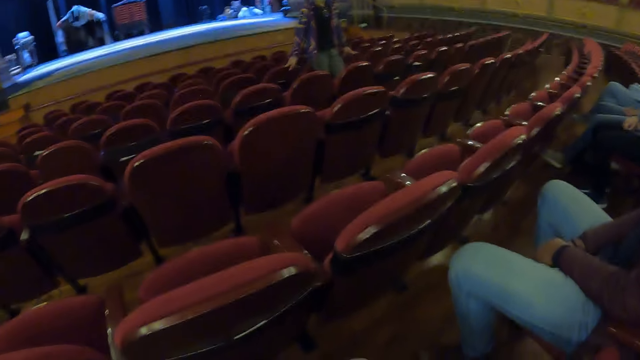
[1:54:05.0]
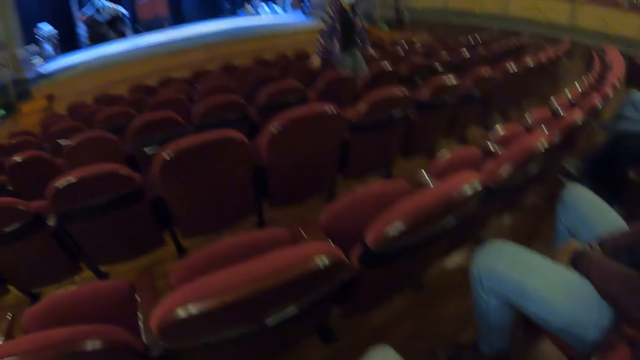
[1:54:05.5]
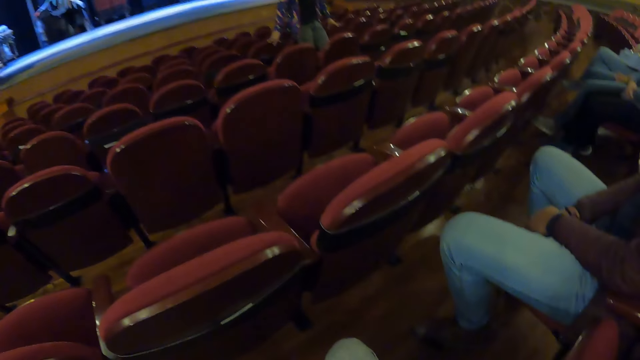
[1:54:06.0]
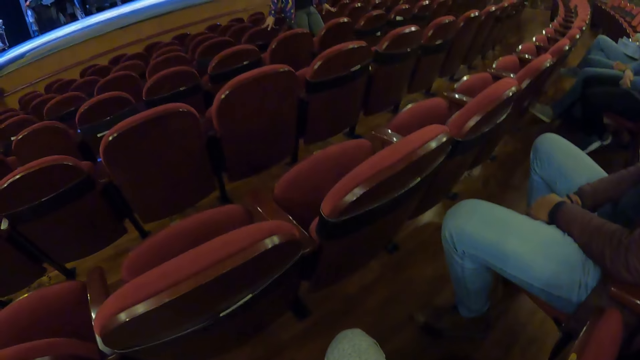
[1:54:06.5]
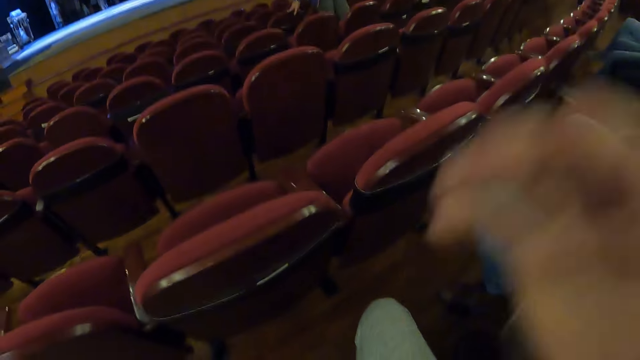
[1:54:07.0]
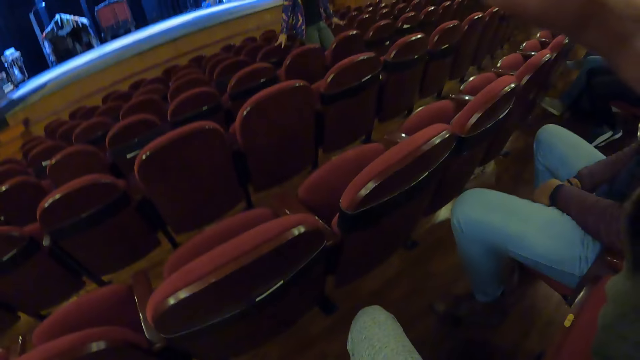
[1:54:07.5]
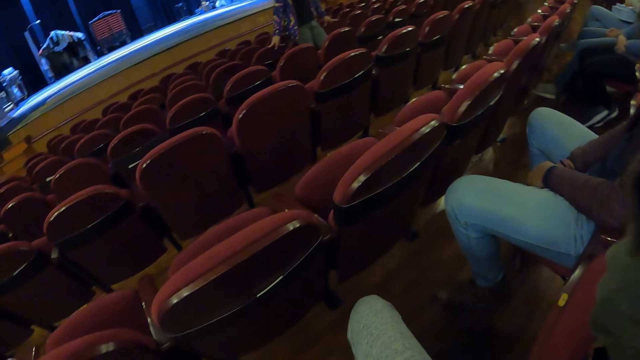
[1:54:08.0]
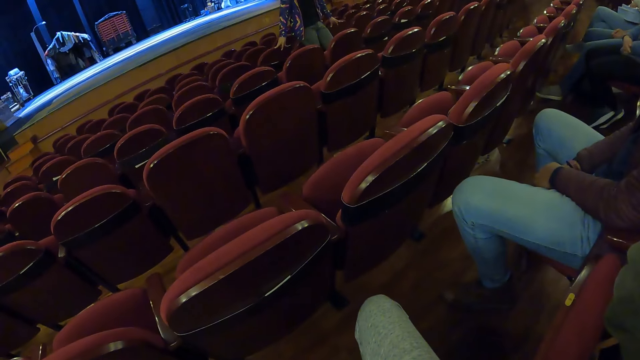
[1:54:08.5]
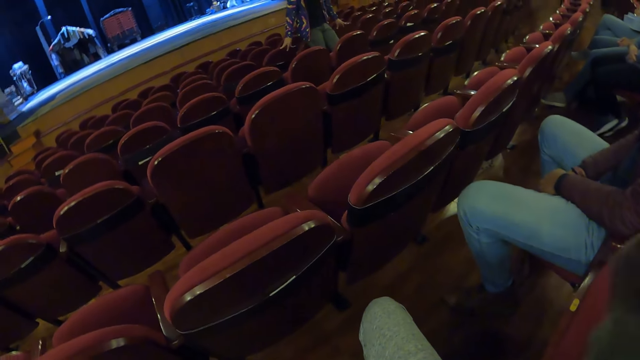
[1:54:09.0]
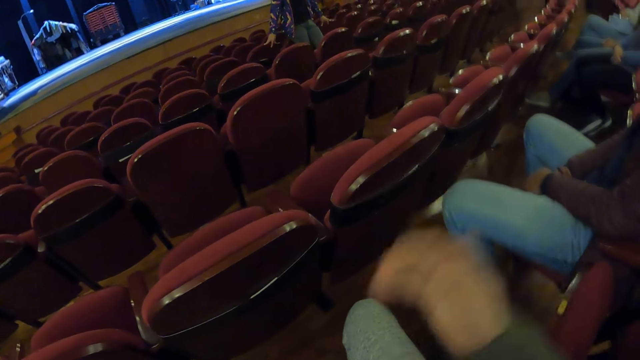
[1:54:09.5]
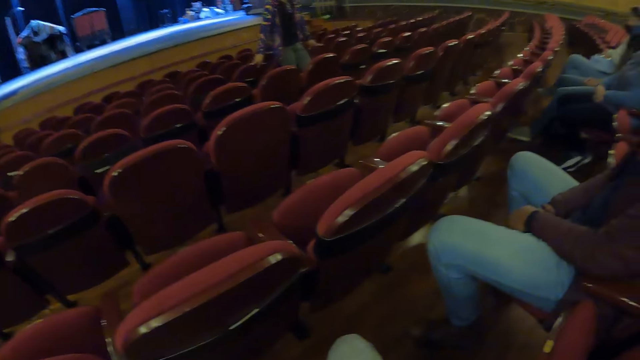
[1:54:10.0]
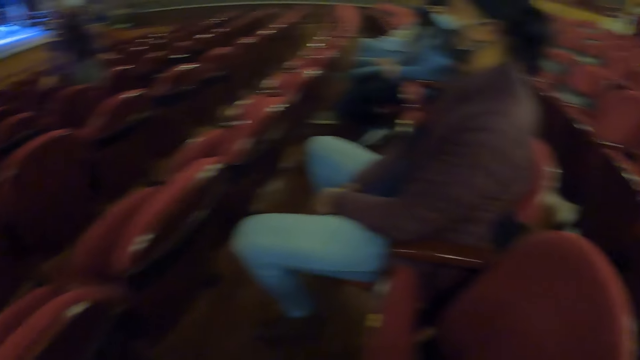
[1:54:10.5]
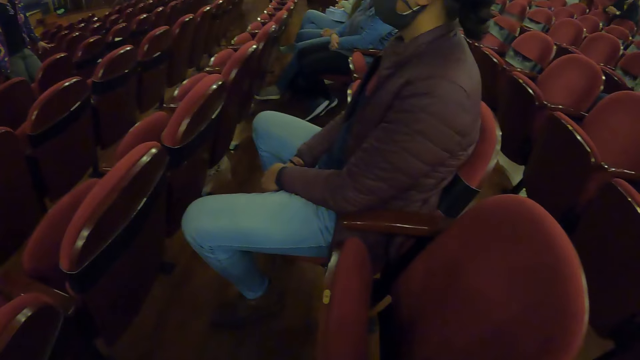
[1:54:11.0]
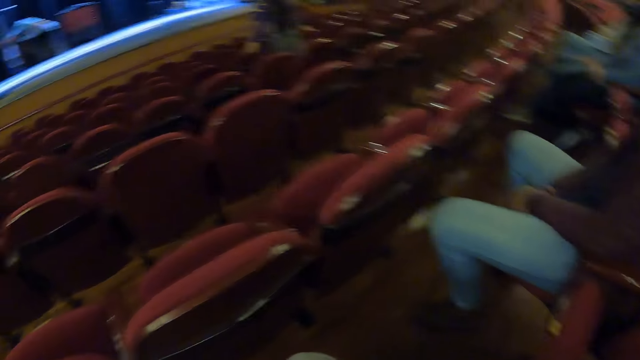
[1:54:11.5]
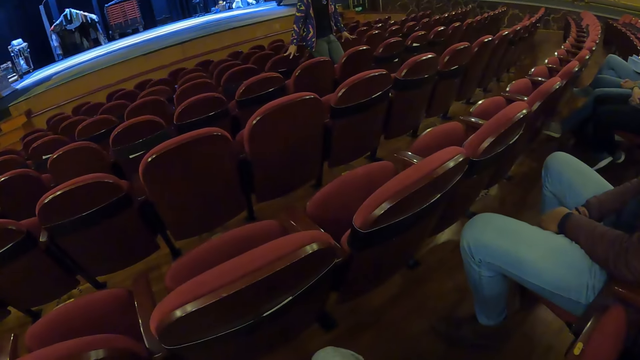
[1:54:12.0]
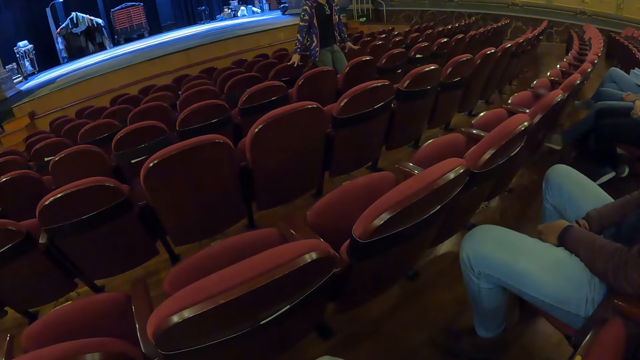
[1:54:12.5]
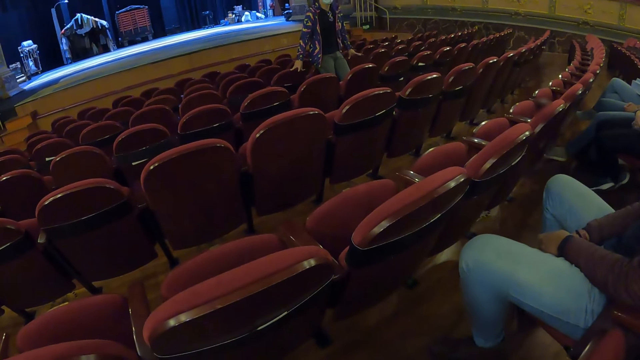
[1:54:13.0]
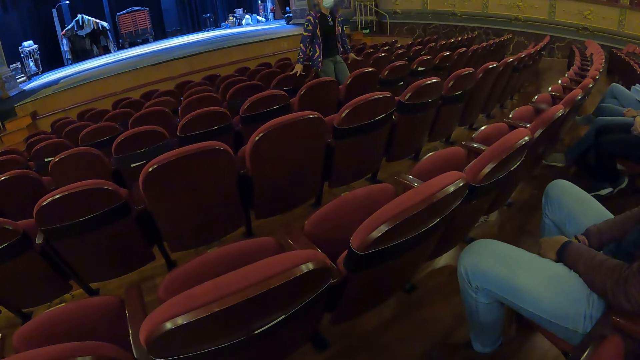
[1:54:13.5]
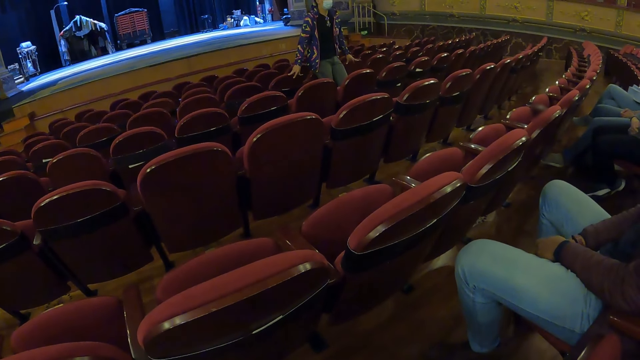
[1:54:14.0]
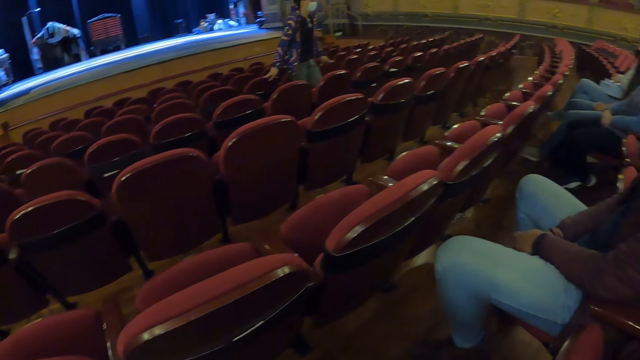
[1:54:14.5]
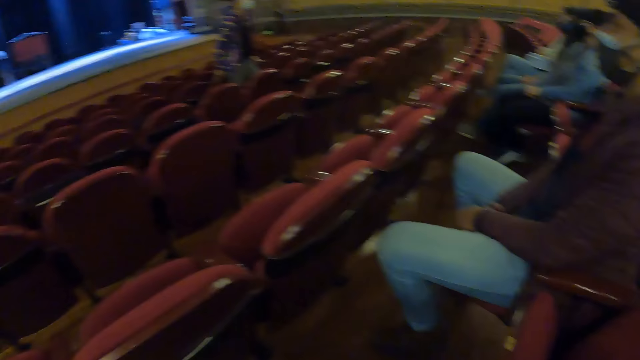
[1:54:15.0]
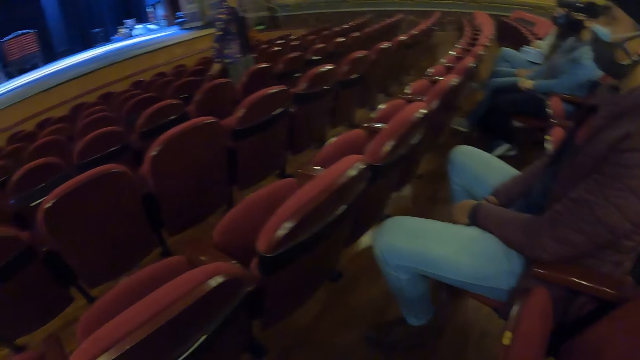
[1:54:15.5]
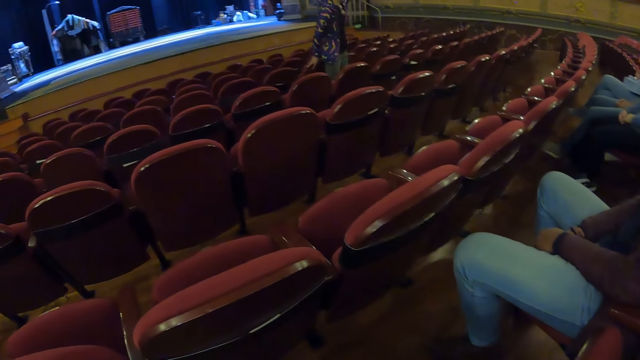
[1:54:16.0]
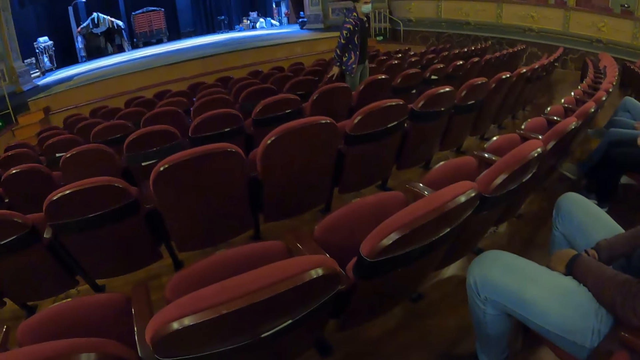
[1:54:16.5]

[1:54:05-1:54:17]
The camera wearer lifts his hands up. He looks around.

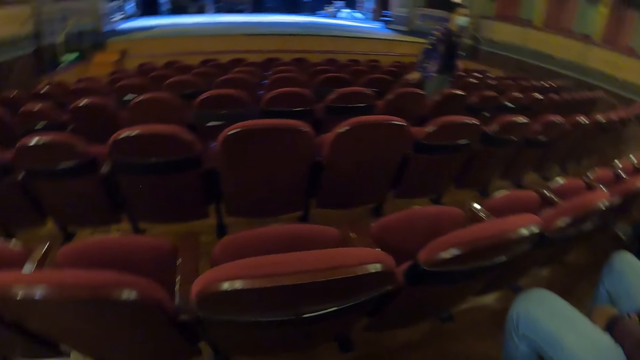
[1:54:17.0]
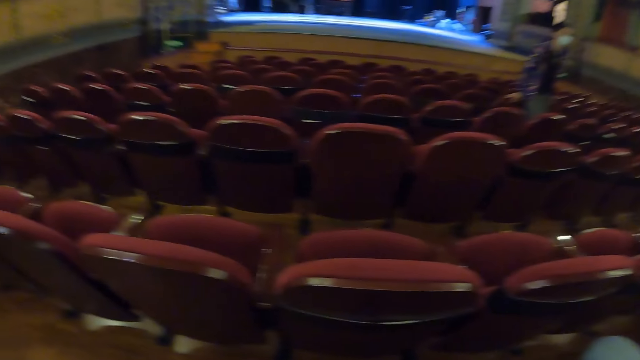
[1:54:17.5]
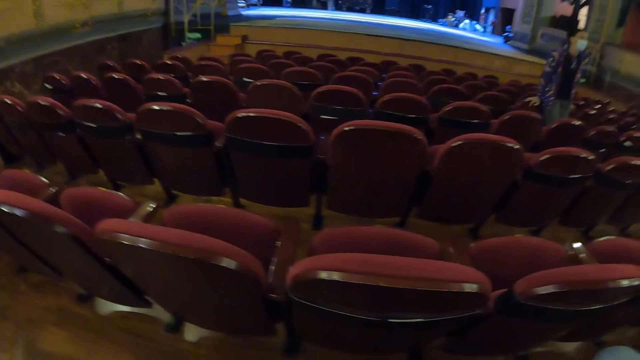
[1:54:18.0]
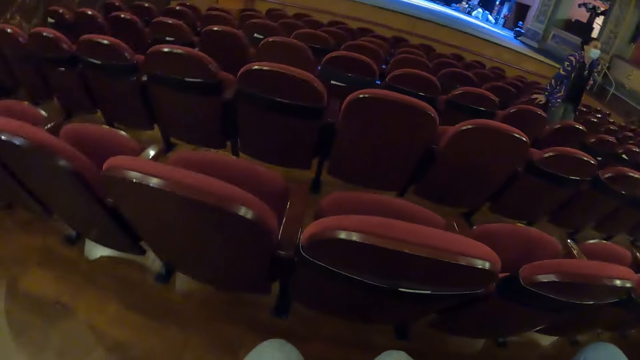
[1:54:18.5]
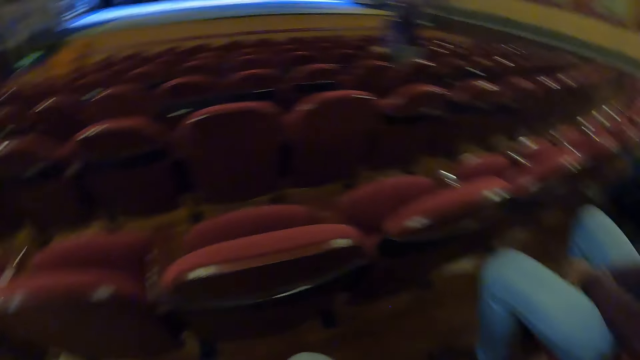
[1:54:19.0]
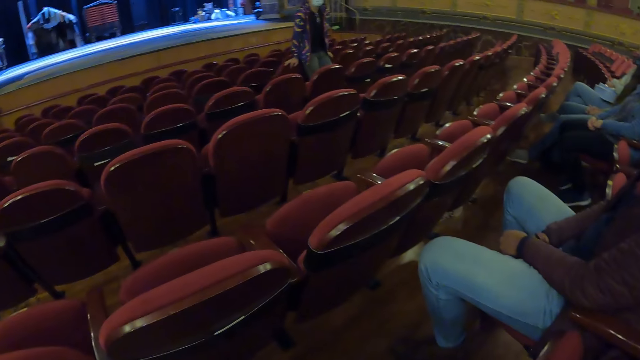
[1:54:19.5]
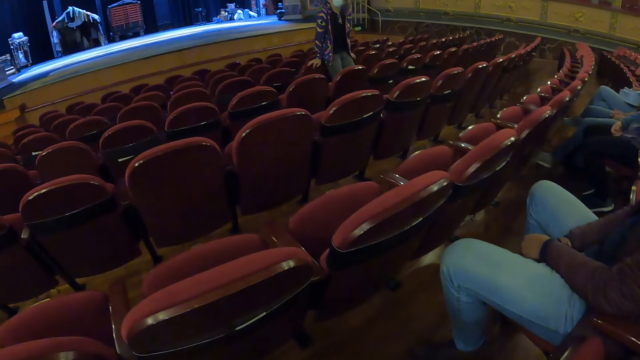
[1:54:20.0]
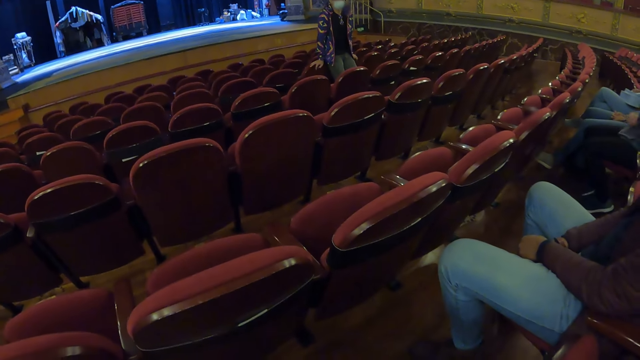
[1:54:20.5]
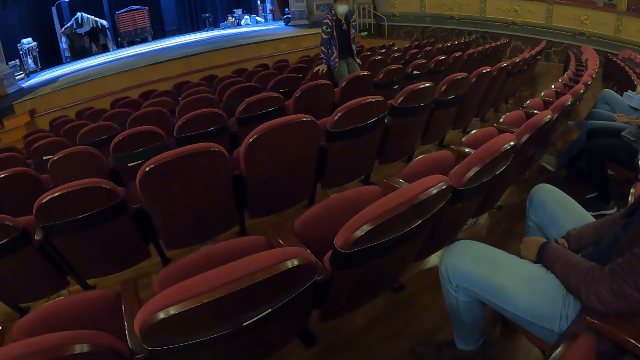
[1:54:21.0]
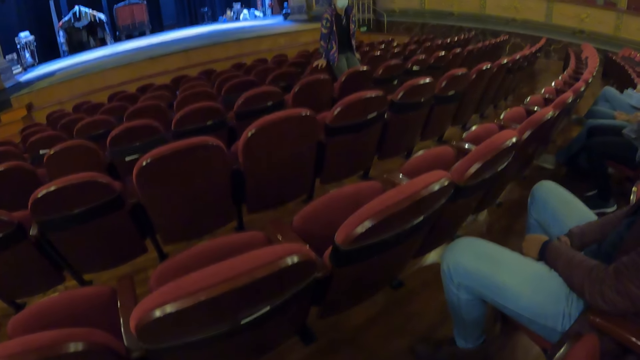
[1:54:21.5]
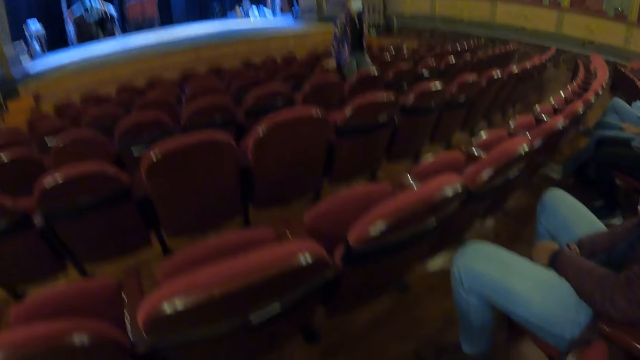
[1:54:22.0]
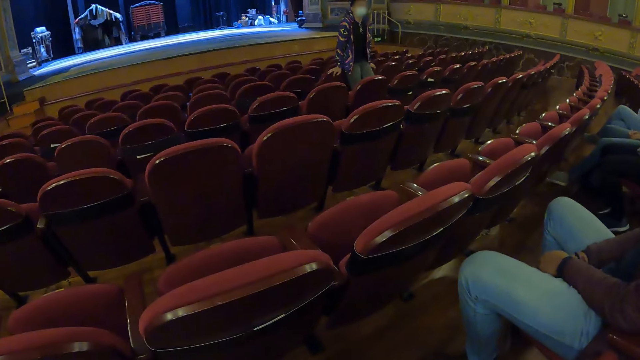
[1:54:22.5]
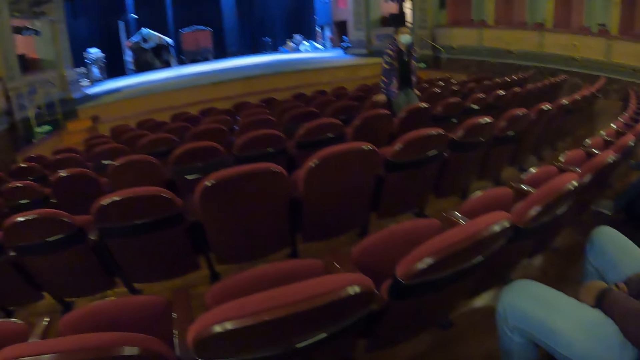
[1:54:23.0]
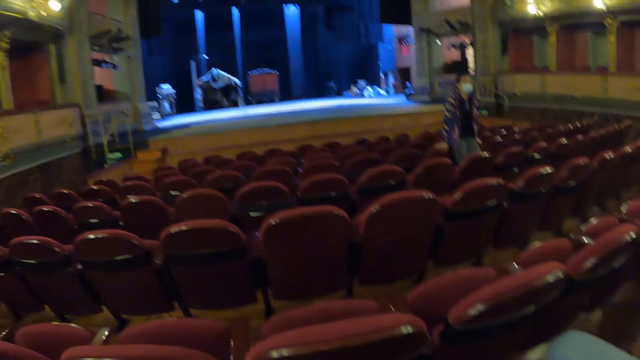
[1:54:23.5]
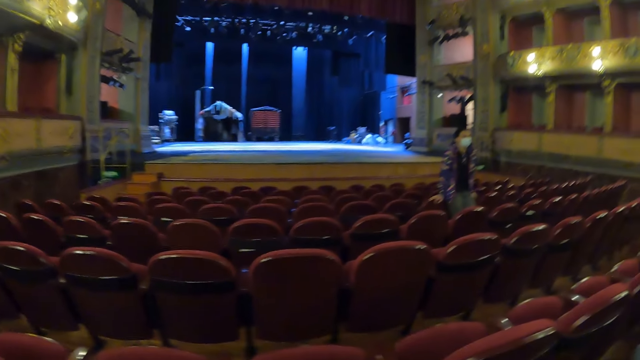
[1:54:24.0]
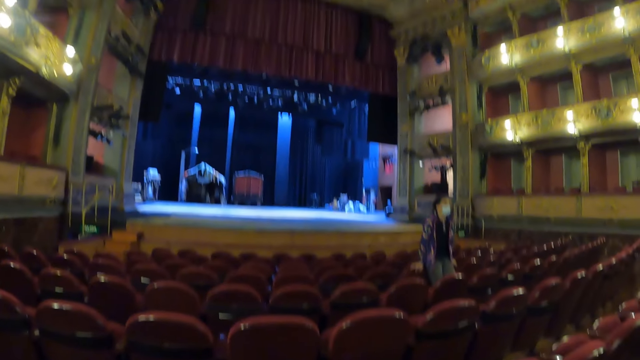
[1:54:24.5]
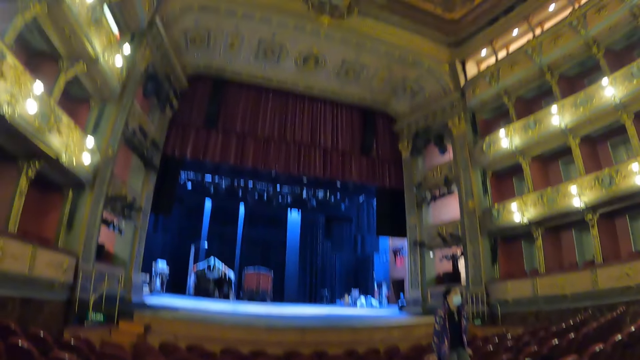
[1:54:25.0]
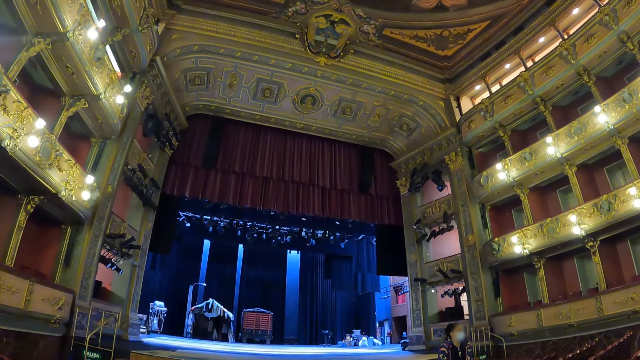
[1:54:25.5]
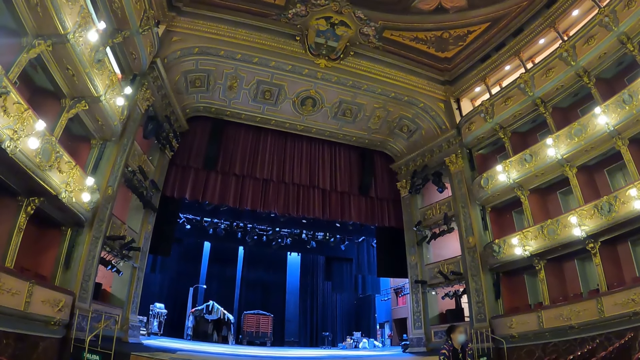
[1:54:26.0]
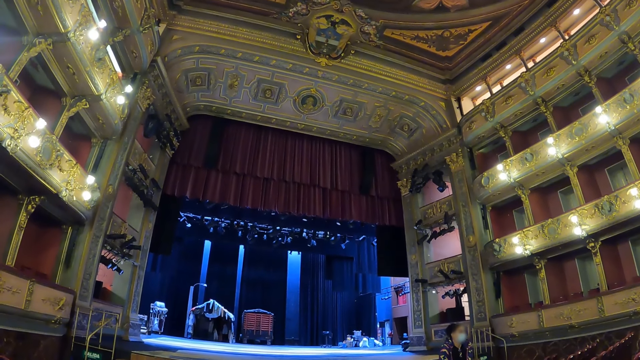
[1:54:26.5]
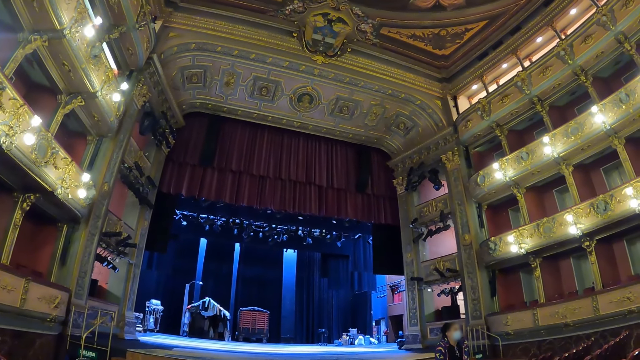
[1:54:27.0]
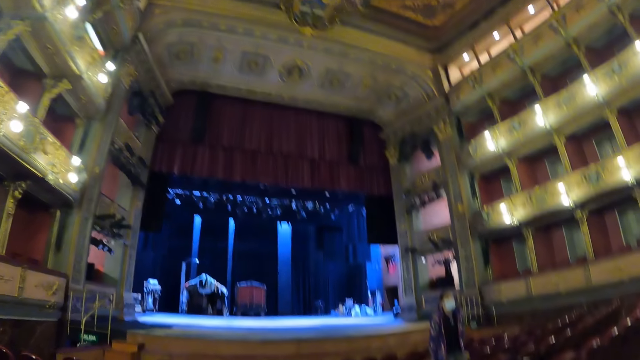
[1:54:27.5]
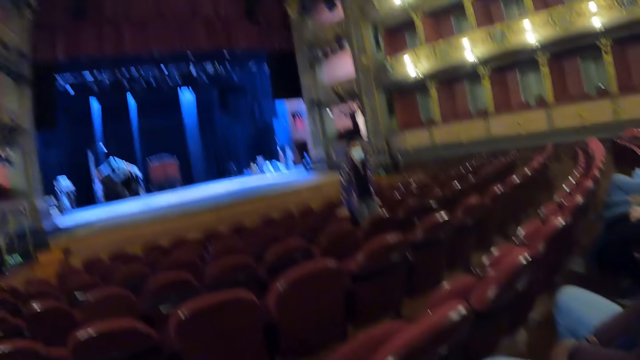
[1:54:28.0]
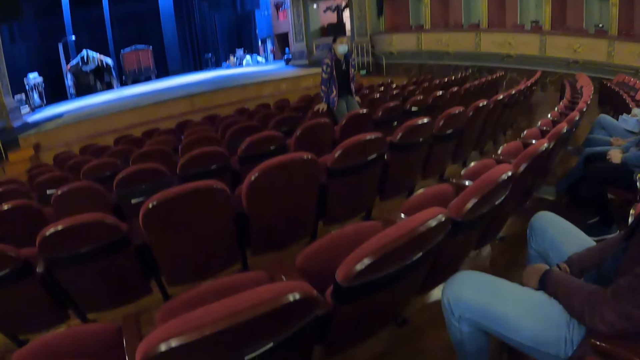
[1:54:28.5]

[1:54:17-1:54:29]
The camera wearer looks at a man. They look up.
